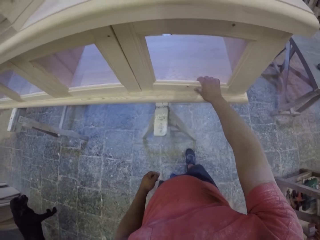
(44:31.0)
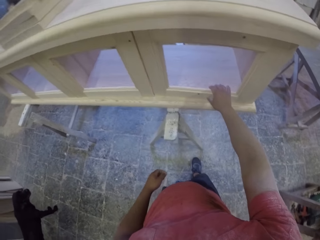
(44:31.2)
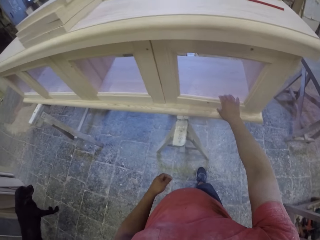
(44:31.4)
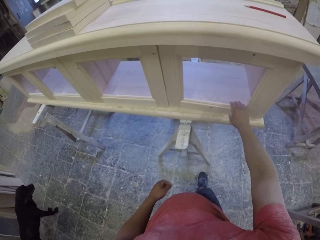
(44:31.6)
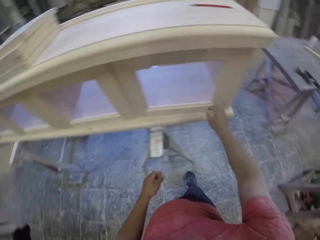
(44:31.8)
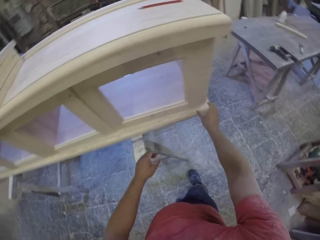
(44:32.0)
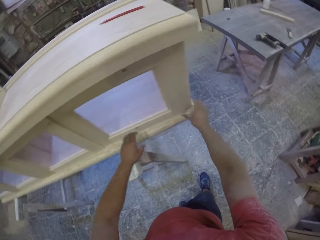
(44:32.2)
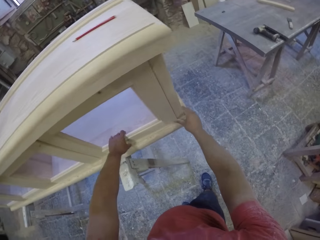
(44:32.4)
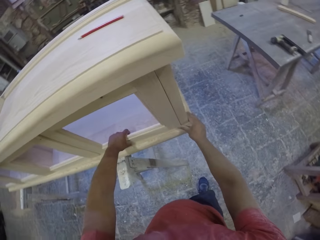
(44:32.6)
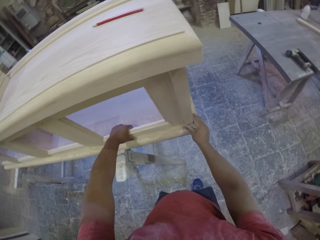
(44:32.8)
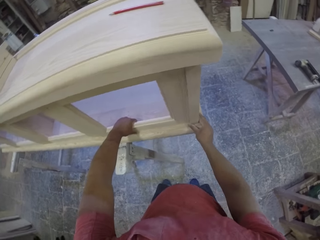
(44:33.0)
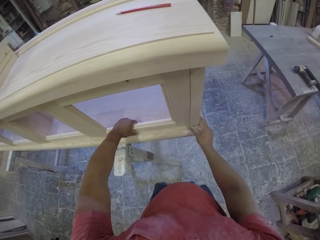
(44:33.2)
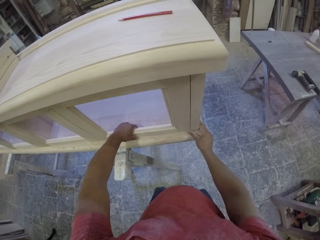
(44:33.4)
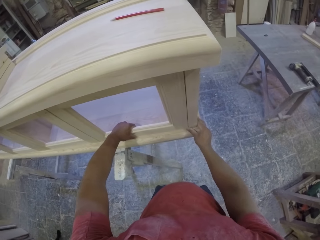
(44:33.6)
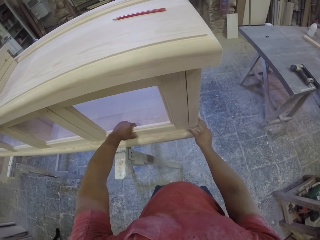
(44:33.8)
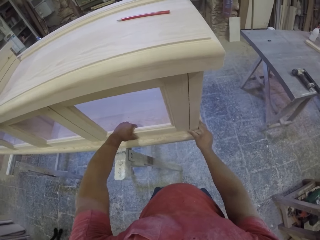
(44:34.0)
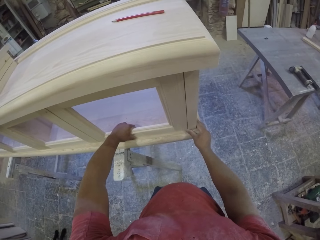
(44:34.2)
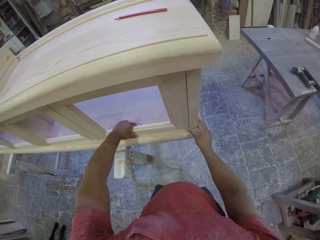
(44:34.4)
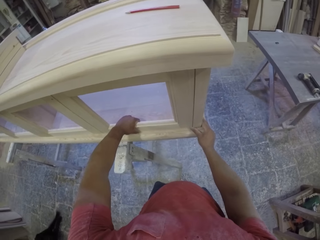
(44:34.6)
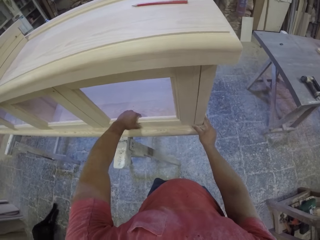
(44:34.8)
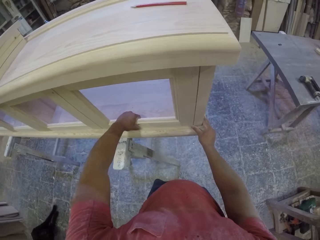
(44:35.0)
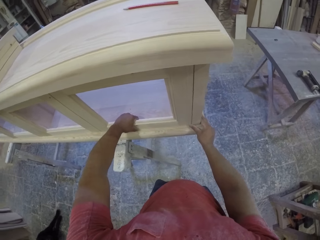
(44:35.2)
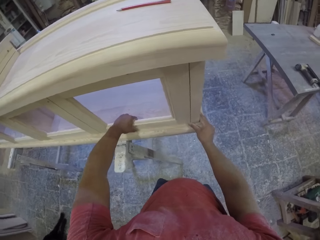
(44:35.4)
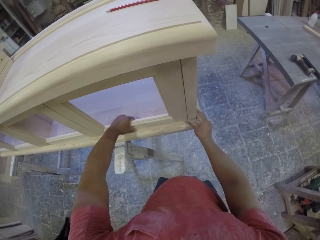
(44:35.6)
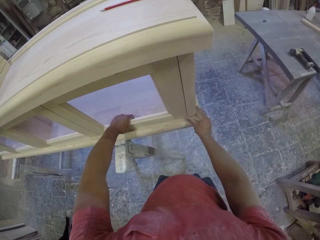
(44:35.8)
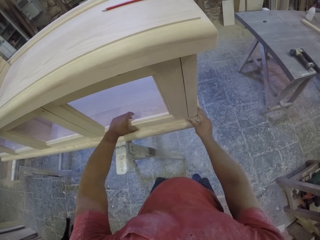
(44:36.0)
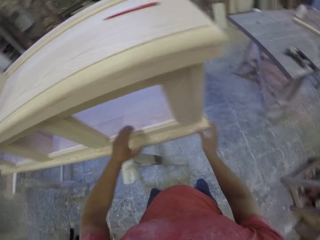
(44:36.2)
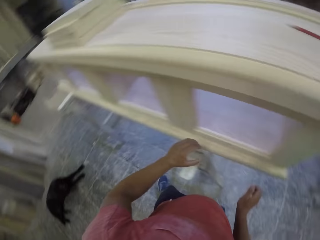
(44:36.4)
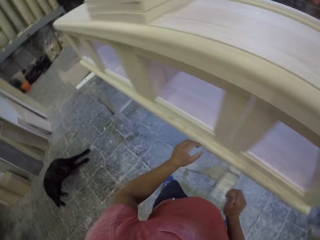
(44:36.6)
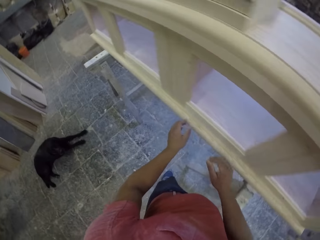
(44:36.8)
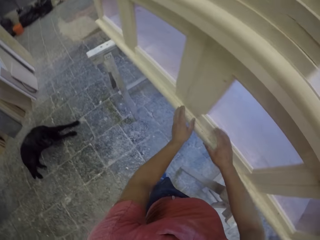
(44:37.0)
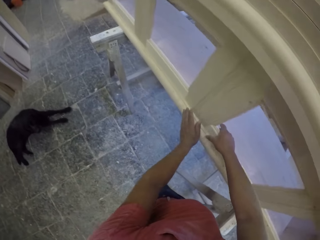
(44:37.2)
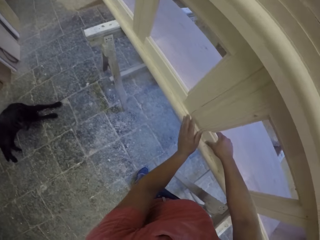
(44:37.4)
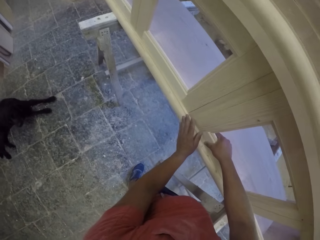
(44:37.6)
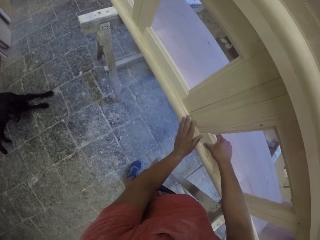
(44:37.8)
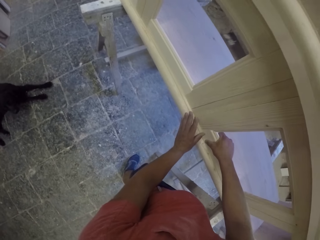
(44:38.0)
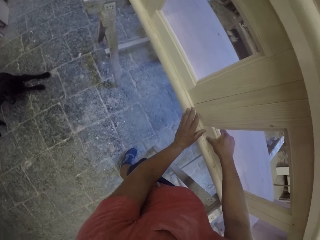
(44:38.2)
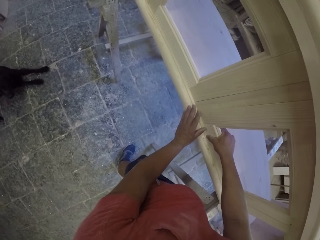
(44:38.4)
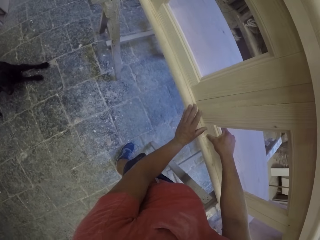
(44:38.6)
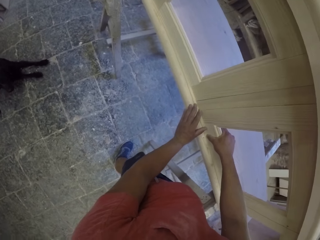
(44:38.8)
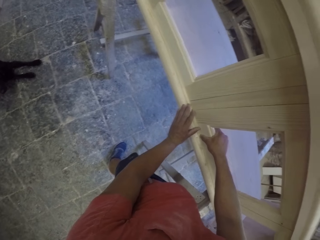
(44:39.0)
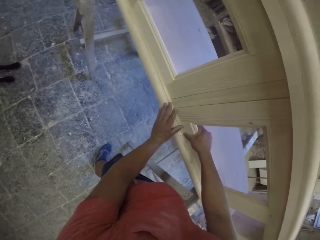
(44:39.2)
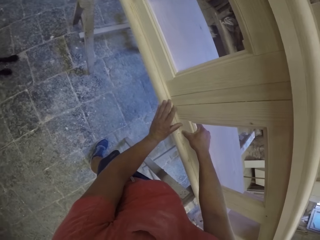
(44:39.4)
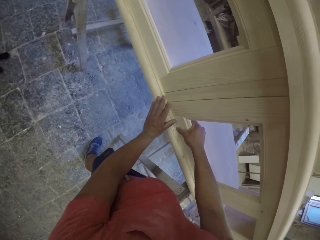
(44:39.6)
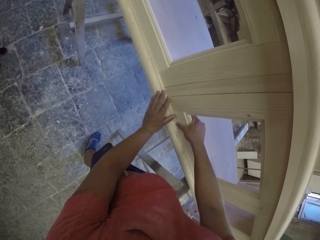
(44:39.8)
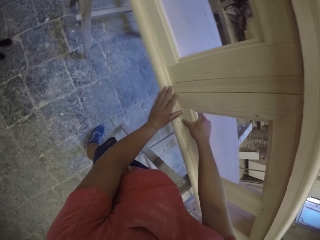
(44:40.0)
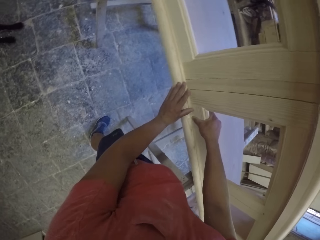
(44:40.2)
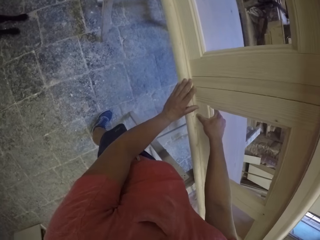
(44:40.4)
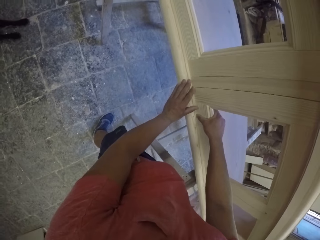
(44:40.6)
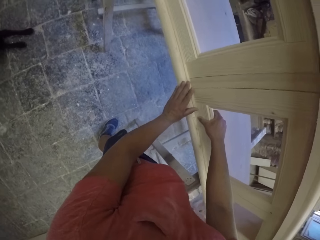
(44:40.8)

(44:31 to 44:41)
The camera wearer fixes the frame on the drawer.

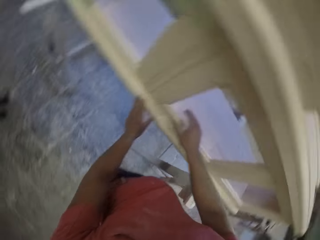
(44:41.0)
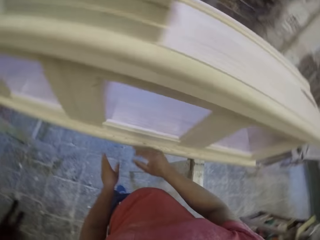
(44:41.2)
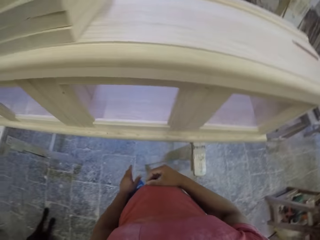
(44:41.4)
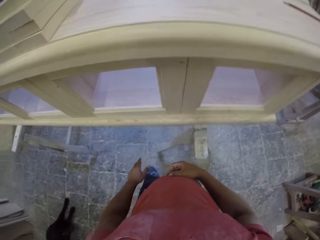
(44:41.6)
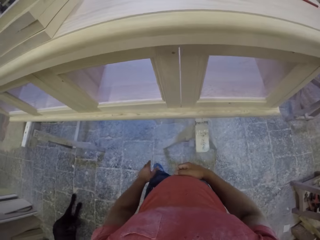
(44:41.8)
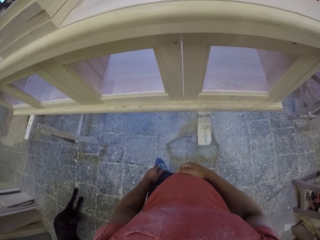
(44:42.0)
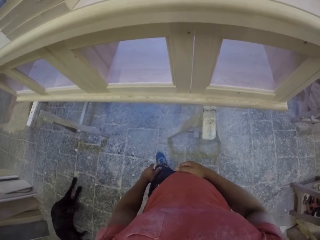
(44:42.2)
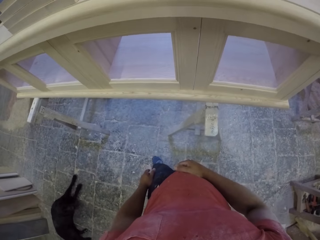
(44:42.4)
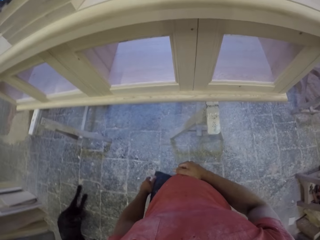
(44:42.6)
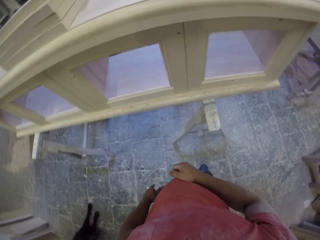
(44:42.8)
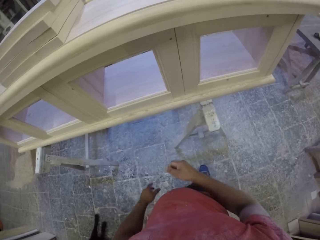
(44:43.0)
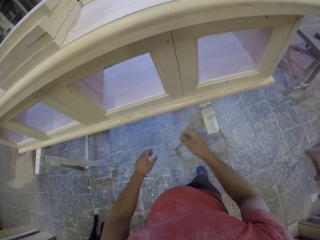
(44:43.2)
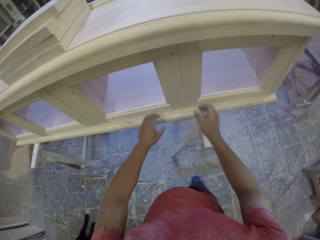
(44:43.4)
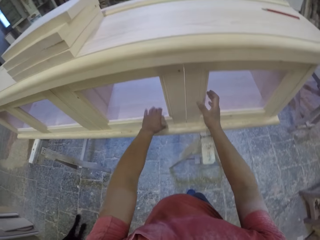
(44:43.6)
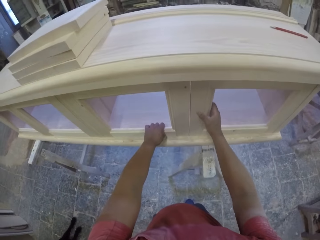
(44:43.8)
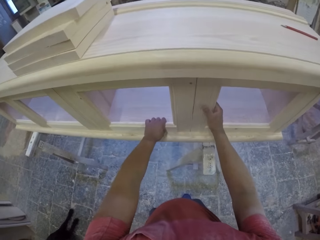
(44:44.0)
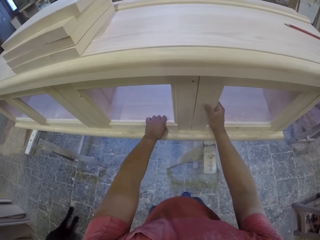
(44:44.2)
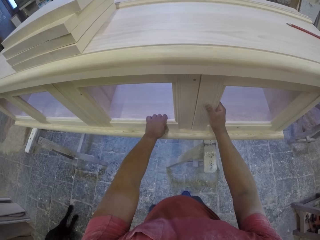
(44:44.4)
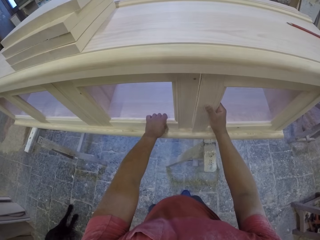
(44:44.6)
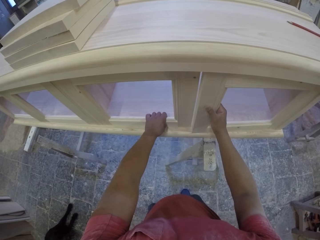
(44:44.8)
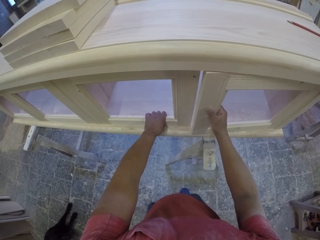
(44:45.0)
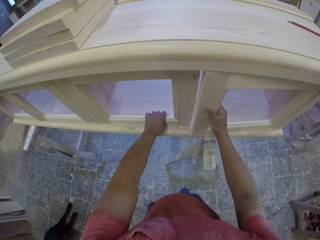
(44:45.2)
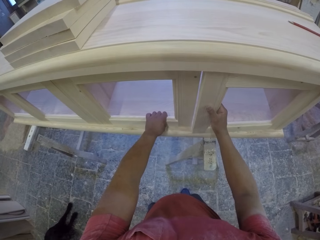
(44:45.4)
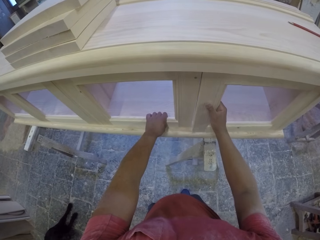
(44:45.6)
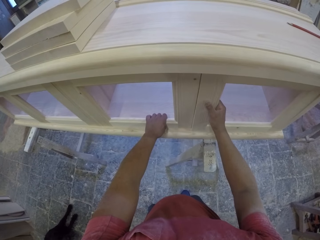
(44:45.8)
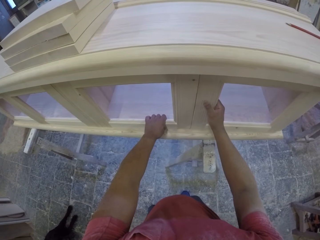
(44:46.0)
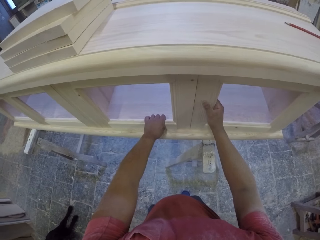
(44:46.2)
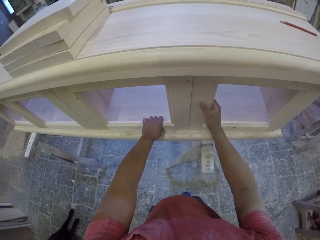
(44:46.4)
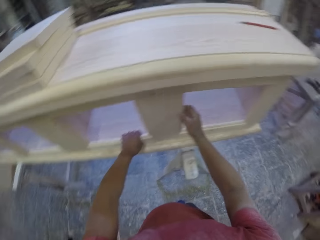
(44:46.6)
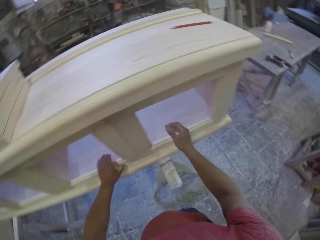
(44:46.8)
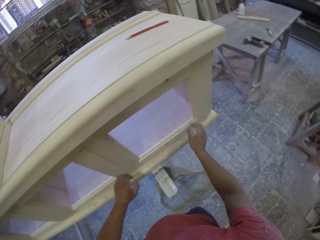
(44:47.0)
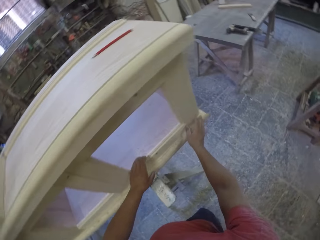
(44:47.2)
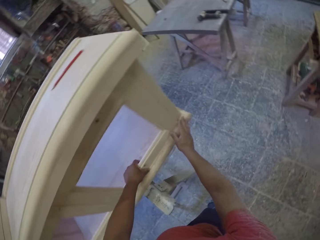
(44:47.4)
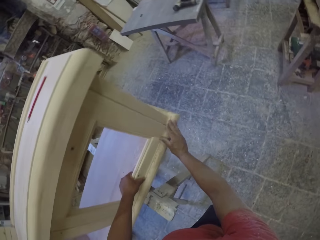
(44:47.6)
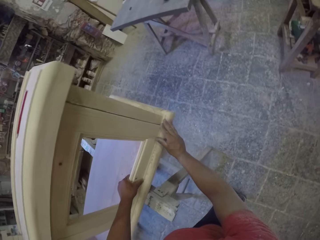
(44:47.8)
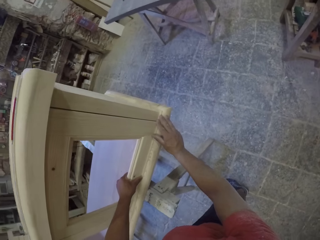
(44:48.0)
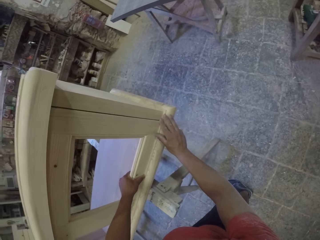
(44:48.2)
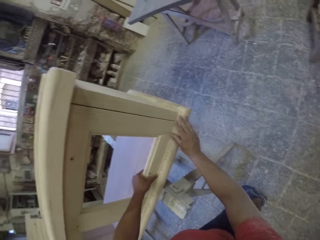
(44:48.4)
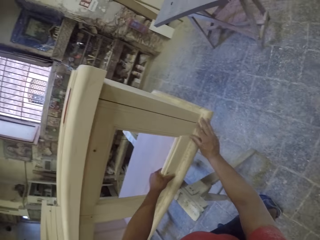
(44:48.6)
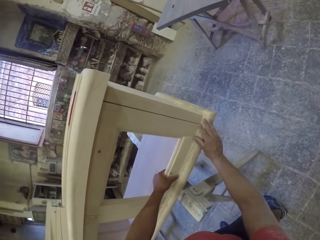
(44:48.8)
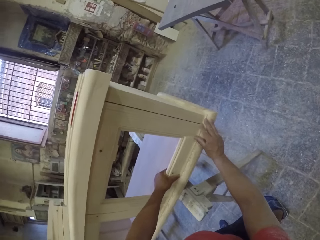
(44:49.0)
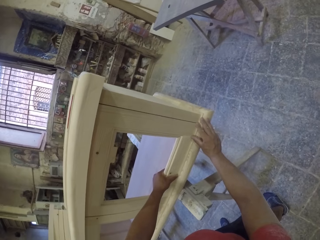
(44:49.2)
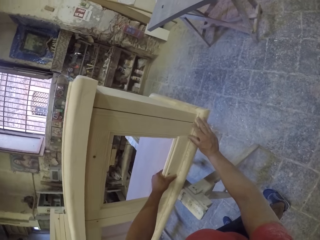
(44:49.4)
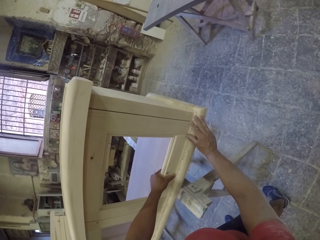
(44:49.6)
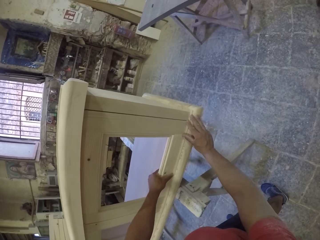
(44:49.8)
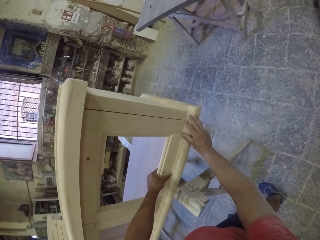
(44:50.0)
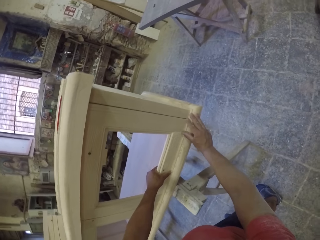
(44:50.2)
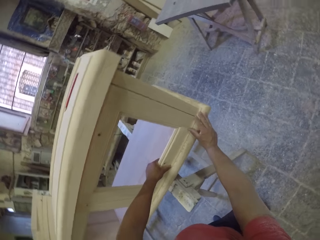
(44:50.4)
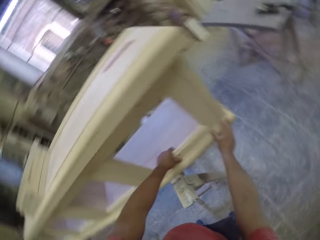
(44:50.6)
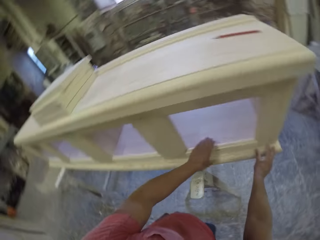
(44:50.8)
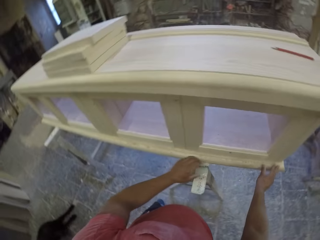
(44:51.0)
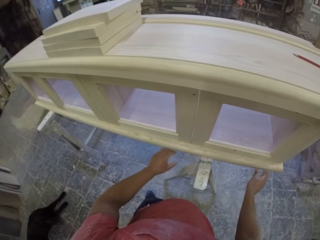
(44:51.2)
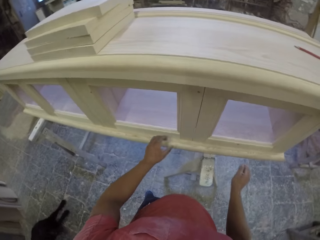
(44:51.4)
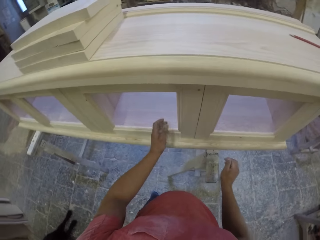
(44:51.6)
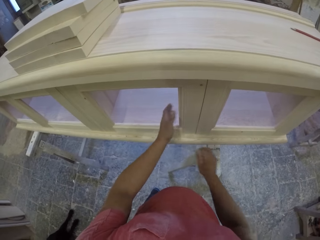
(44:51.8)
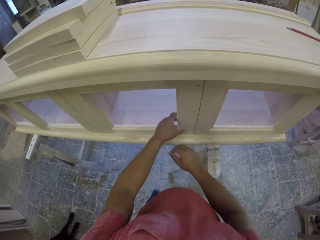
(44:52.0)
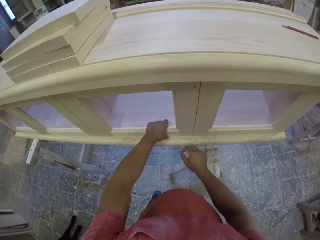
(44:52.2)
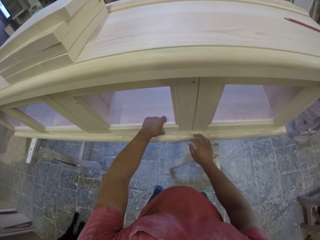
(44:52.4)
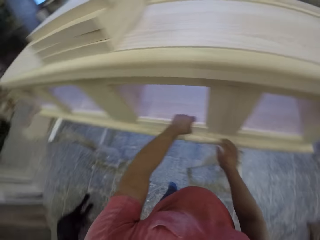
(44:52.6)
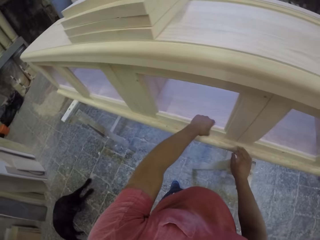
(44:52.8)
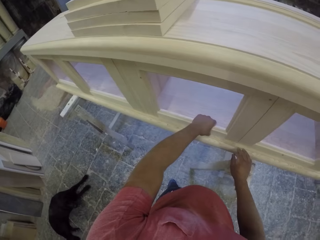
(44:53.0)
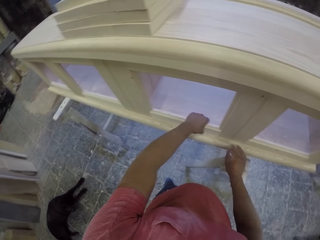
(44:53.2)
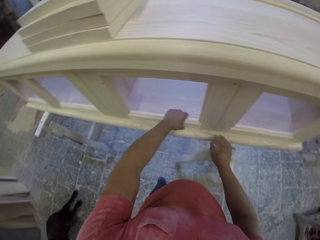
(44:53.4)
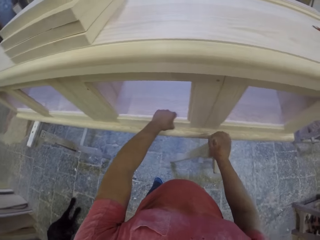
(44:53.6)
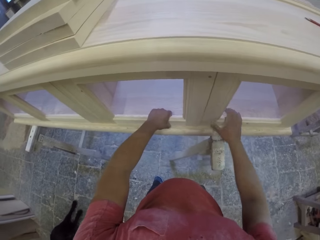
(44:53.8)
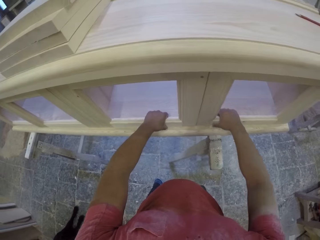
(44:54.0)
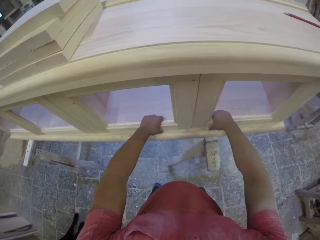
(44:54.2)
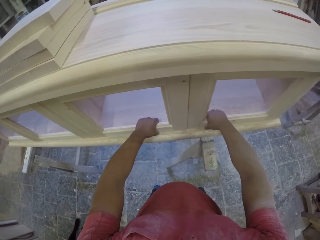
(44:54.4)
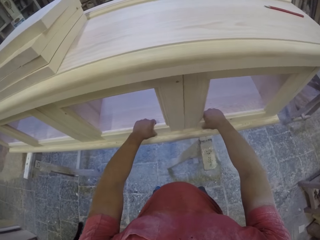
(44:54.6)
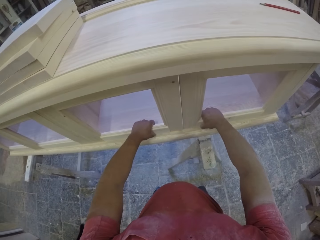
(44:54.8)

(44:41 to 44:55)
The camera wearer gazes at furniture. They adjust pieces of wood on the furniture.
